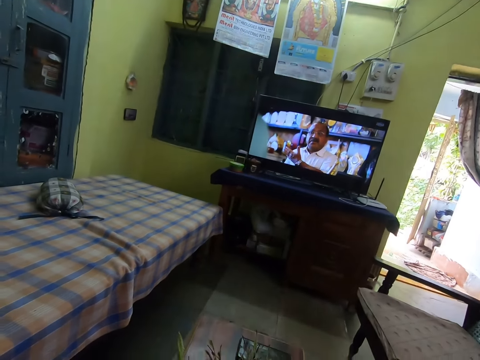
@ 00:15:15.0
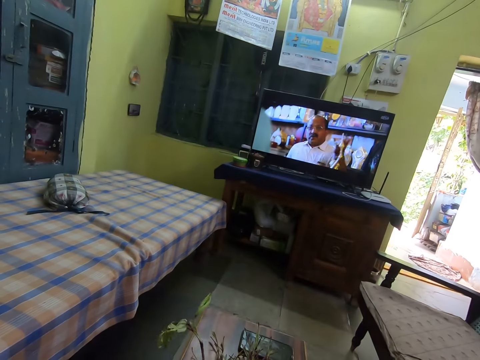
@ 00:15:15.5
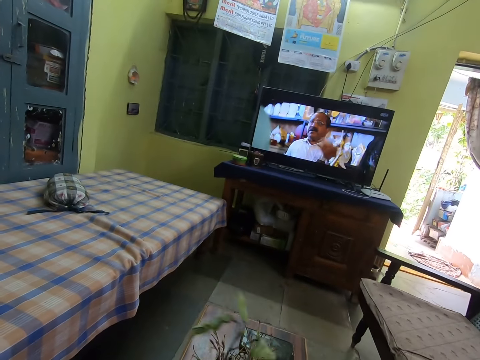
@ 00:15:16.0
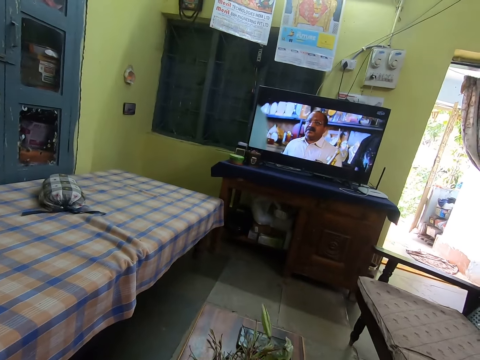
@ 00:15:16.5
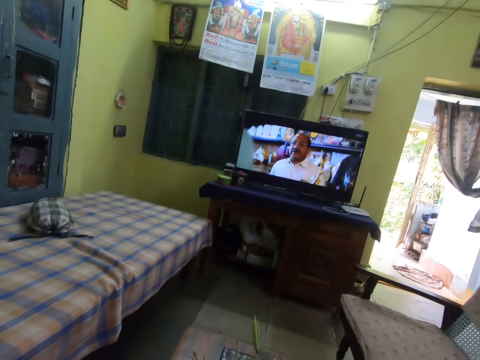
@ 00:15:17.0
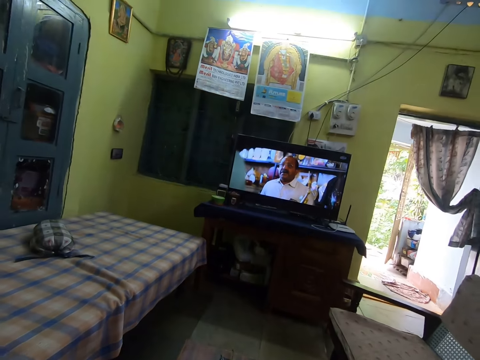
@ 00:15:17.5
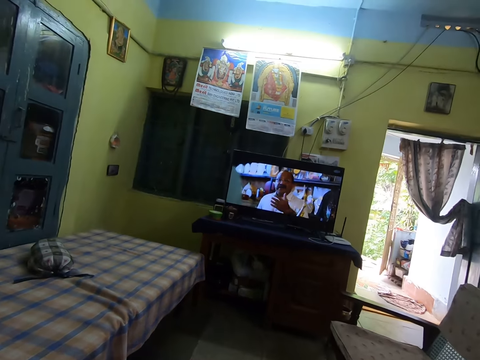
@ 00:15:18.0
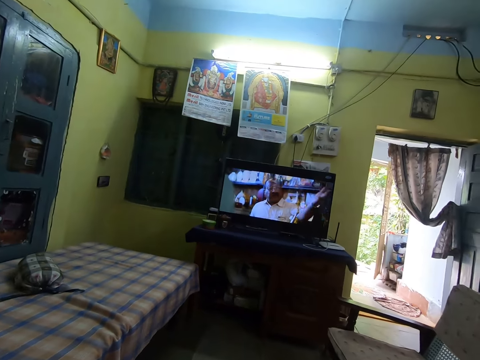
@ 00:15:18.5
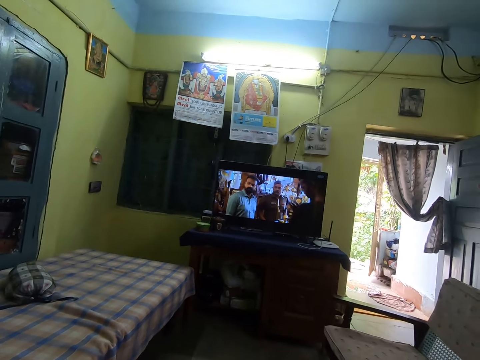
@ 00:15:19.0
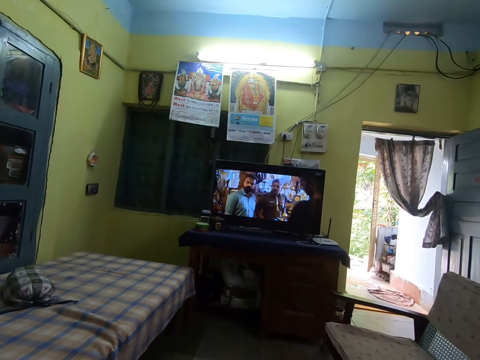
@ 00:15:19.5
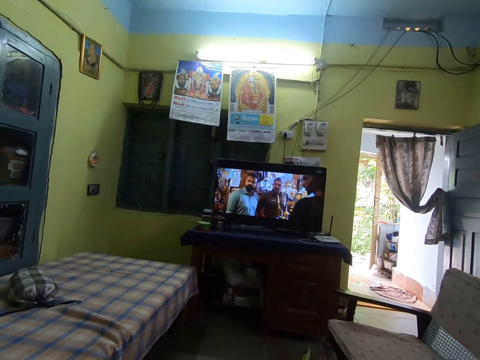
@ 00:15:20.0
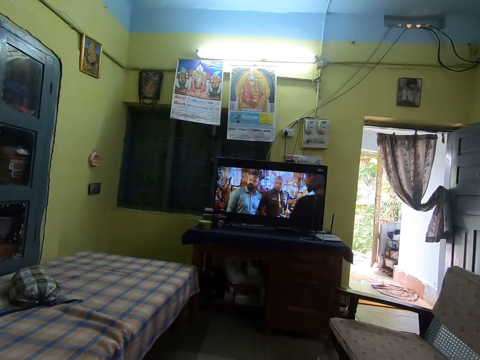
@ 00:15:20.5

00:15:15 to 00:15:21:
The camera wearer picks a vegetable stalk from the pile of vegetable stalks on the table with her left hand.

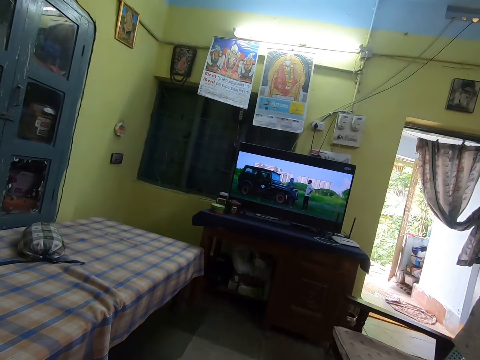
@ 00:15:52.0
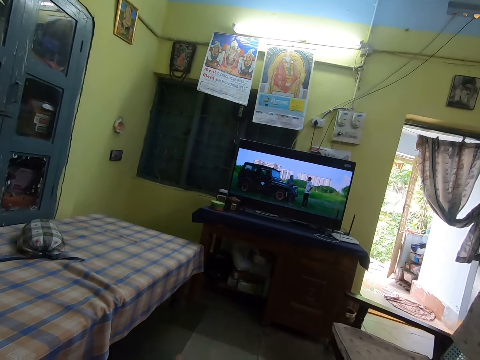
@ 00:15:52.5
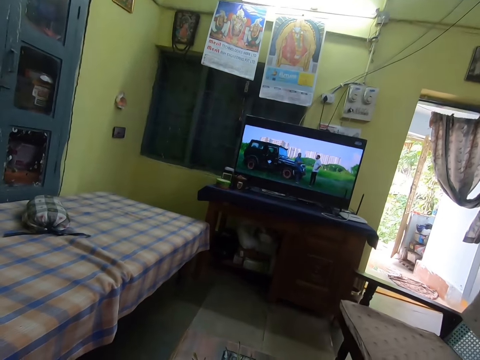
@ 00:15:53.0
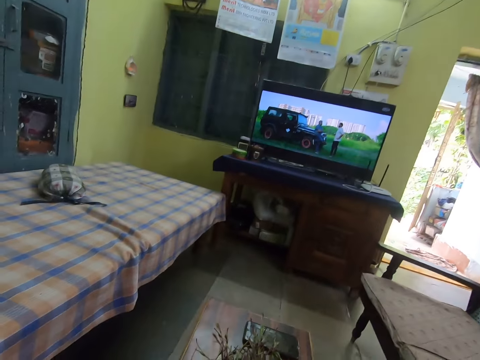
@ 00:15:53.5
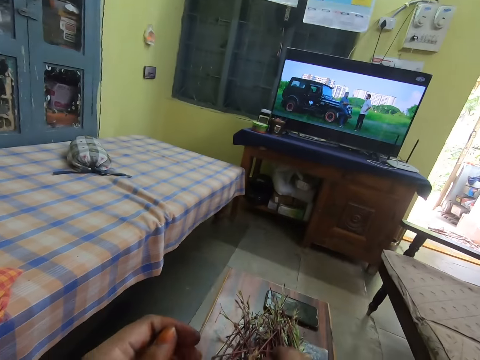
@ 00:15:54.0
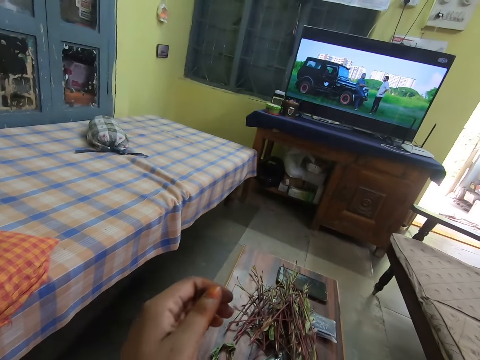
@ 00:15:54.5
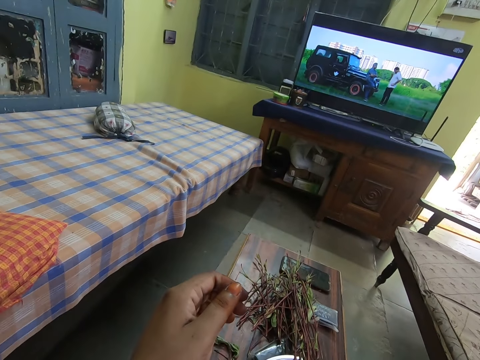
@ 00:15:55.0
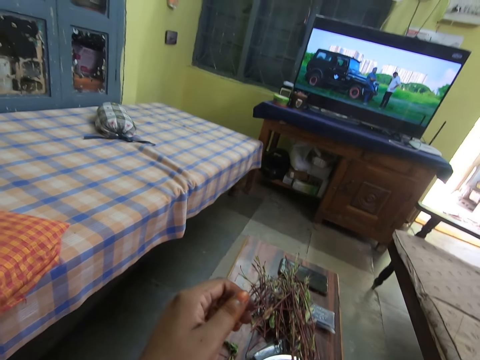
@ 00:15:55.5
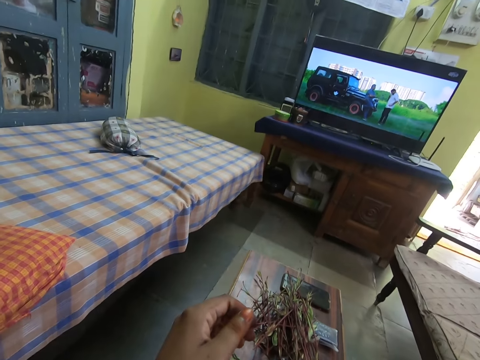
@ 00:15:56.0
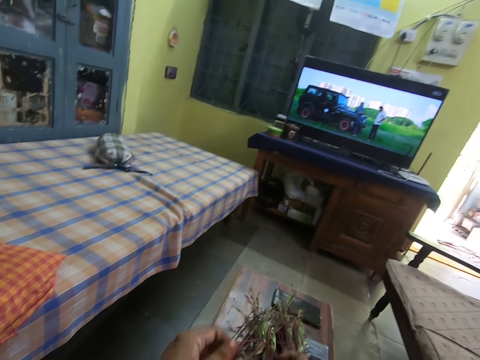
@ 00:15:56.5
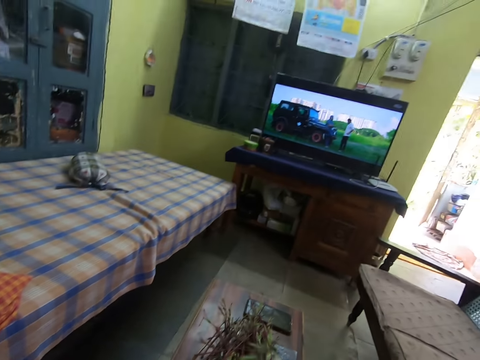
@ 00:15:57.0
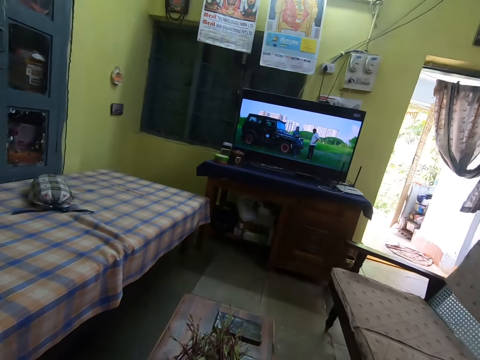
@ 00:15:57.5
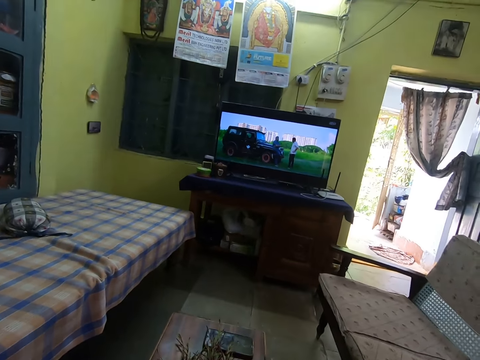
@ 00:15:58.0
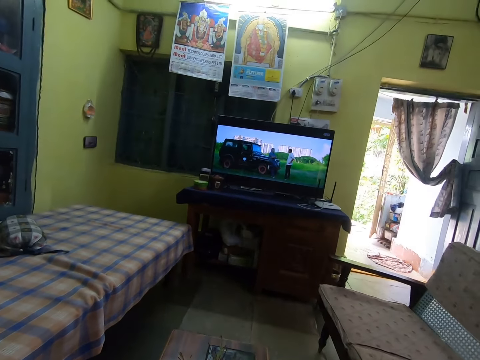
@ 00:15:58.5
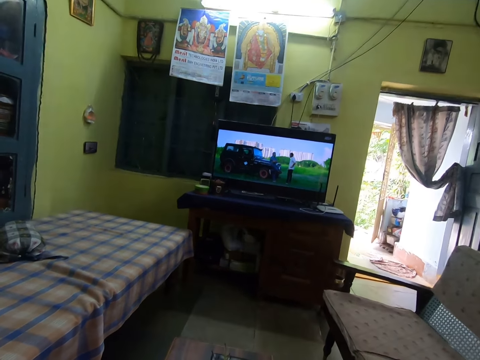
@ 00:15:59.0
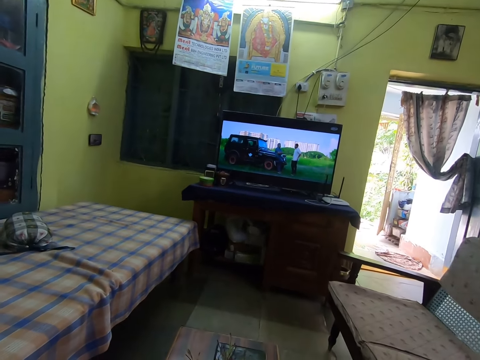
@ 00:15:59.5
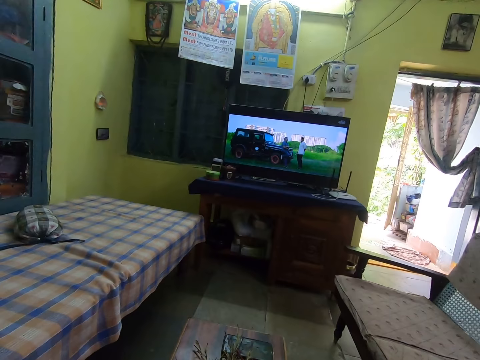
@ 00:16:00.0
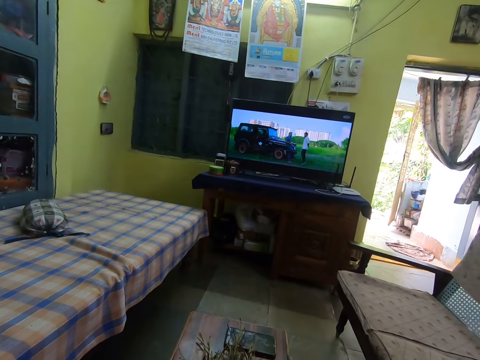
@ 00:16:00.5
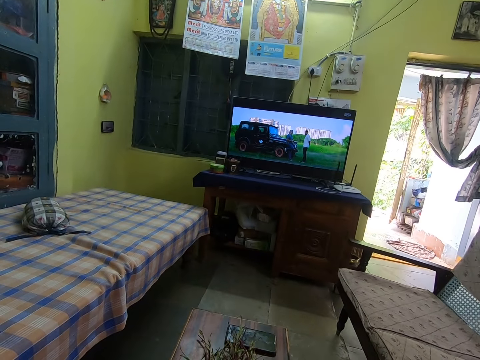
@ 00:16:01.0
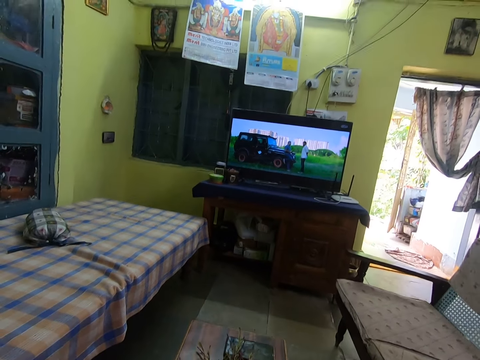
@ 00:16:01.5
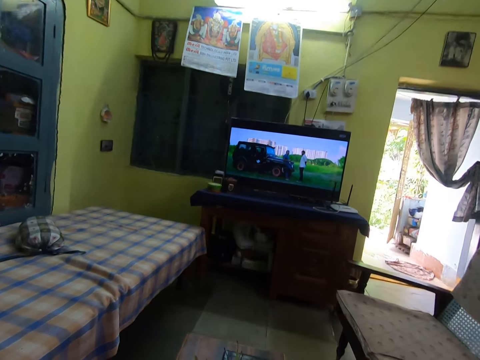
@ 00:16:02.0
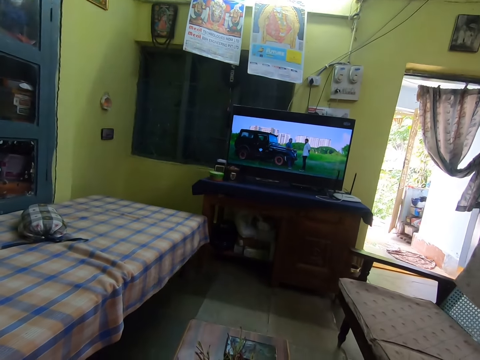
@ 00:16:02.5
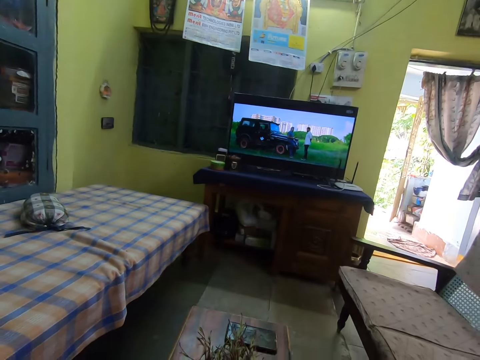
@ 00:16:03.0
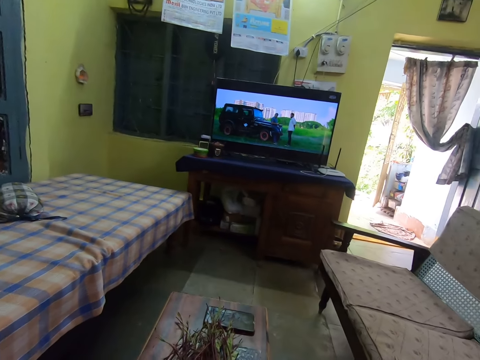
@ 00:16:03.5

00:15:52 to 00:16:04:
The camera wearer drops the vegetable stalk in her right hand on the pile of vegetable stalks on the table. She looks at her left hand. She picks a vegetable stalk from the pile of vegetable stalks on the table with her right hand.

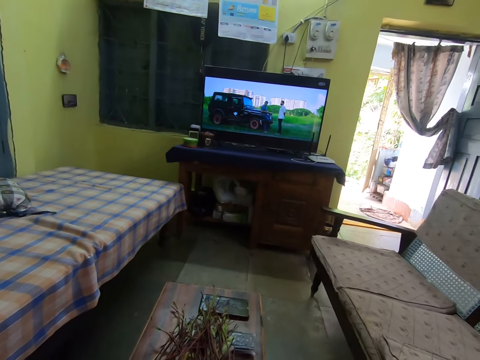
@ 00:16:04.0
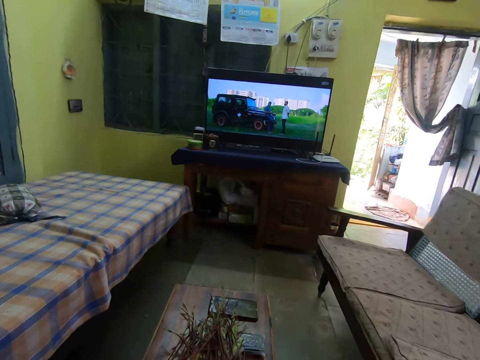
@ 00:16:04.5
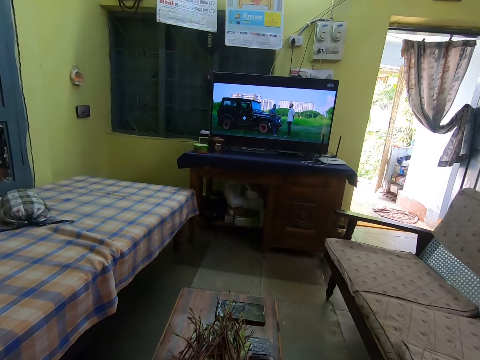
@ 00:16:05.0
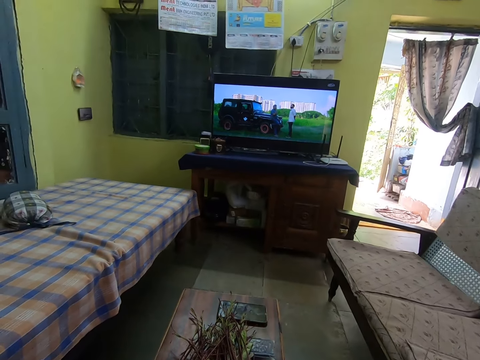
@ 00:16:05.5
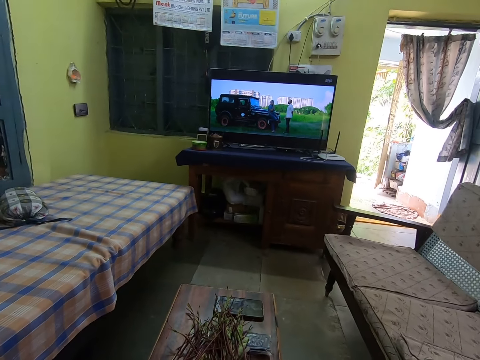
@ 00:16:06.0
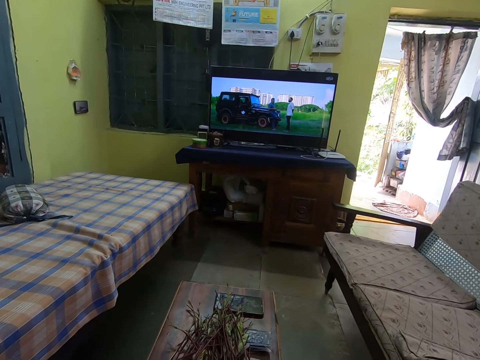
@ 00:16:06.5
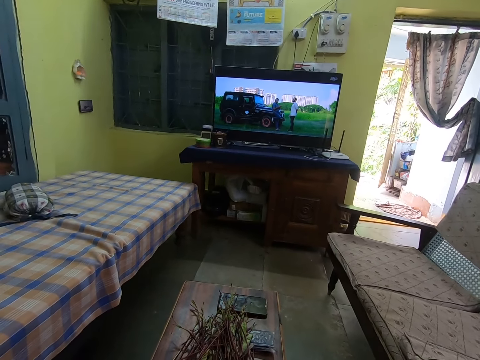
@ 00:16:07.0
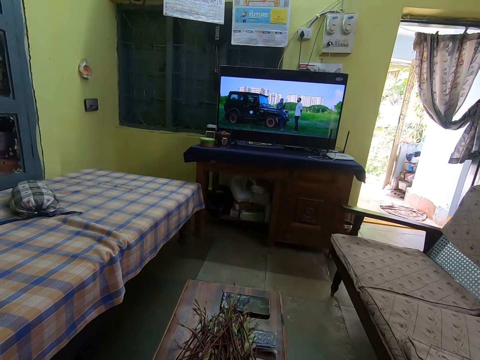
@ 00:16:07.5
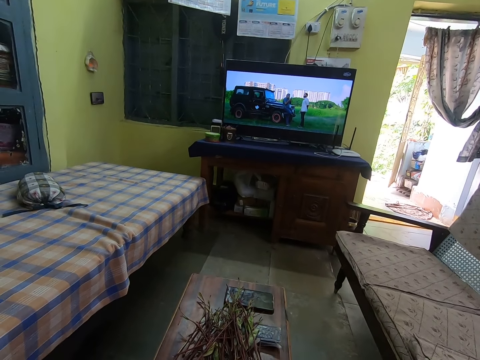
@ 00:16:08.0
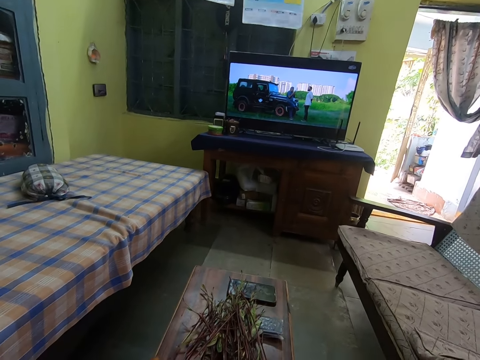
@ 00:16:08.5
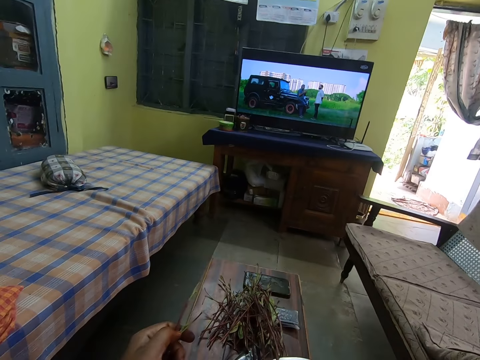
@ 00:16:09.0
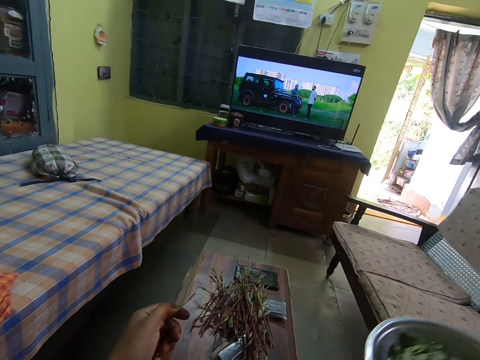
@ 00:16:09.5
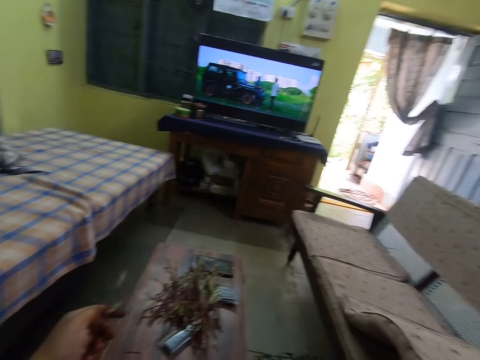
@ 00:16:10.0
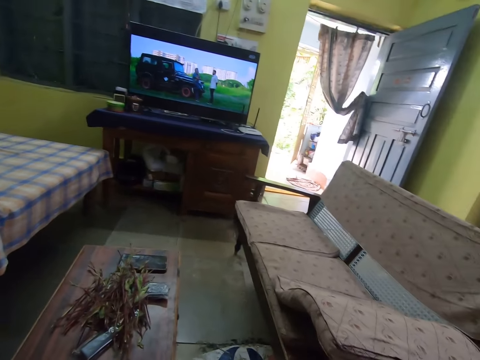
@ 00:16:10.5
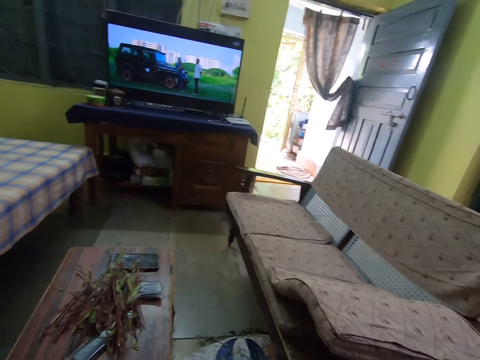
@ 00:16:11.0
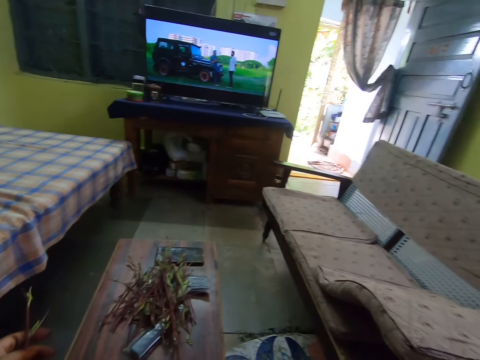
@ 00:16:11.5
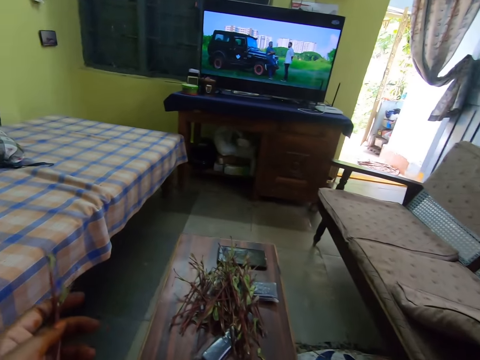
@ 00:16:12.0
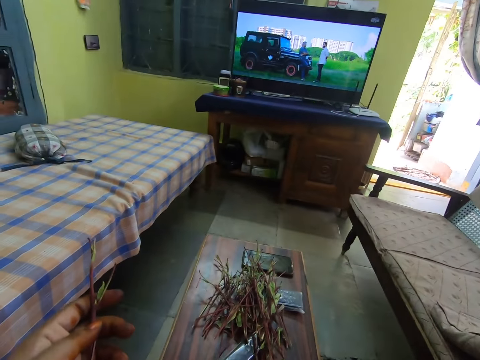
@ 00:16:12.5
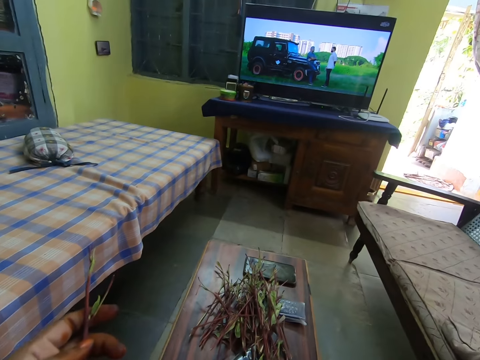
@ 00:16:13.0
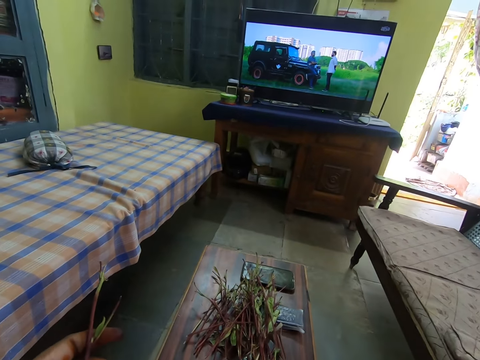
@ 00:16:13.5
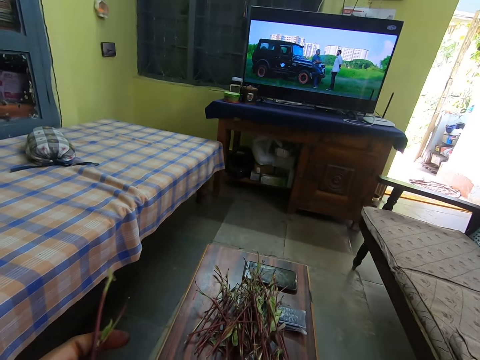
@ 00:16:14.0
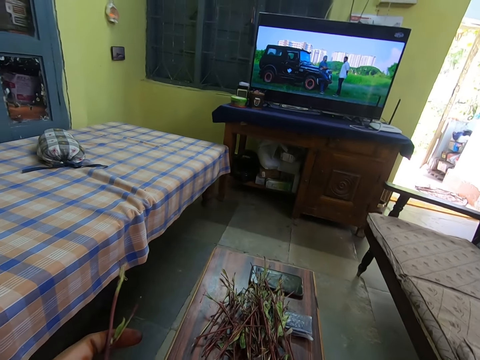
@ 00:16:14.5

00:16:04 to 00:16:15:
The camera wearer picks a bowl of leaves from the desk with her right hand. She passes the bowl of leaves to the woman in the room.
